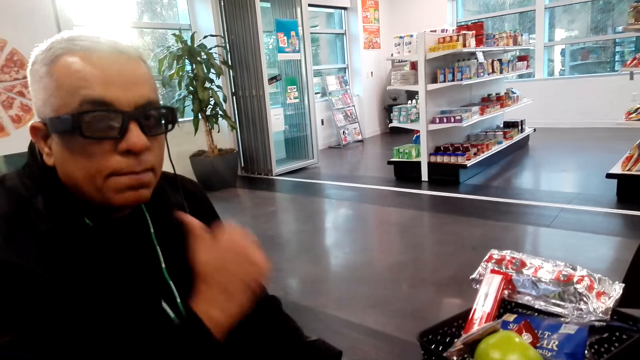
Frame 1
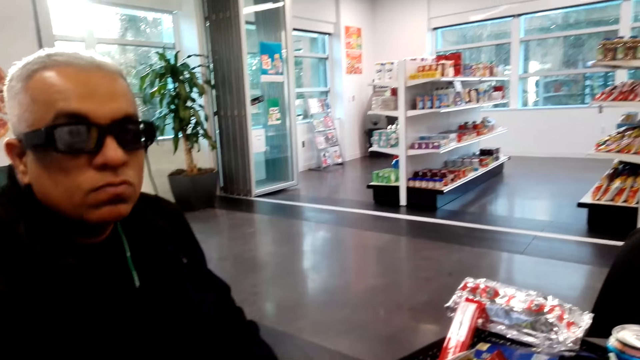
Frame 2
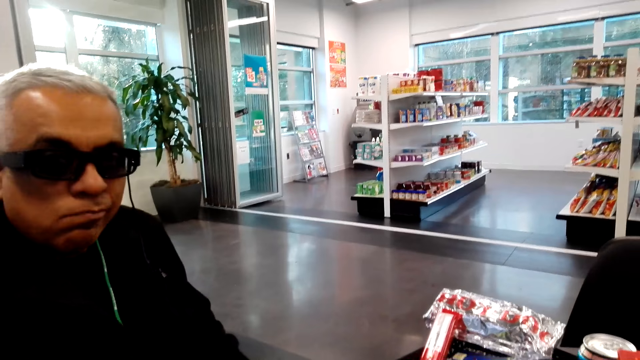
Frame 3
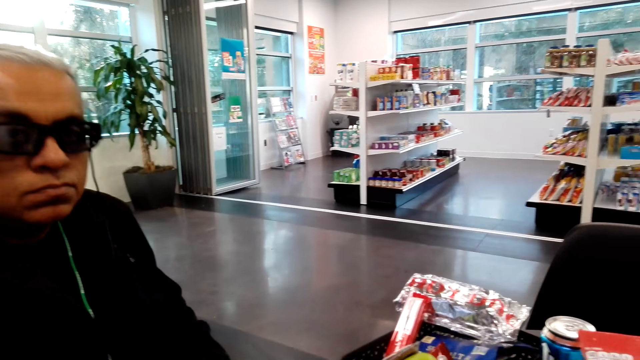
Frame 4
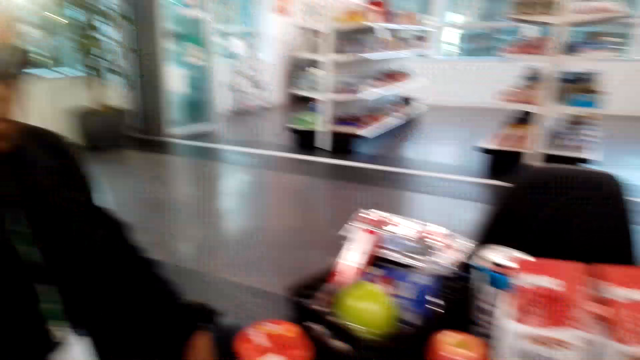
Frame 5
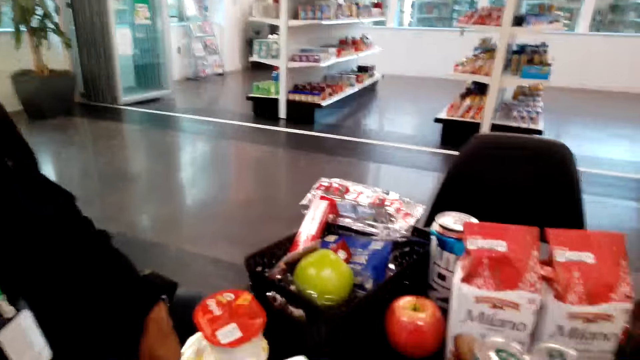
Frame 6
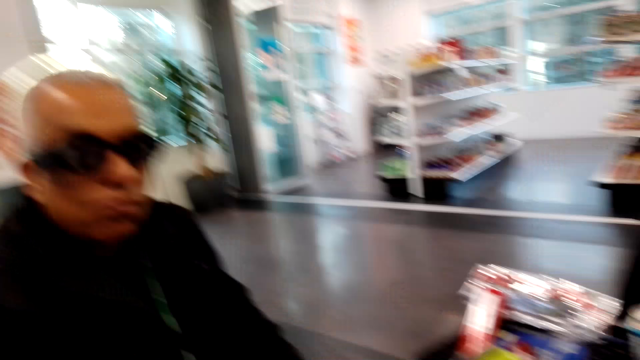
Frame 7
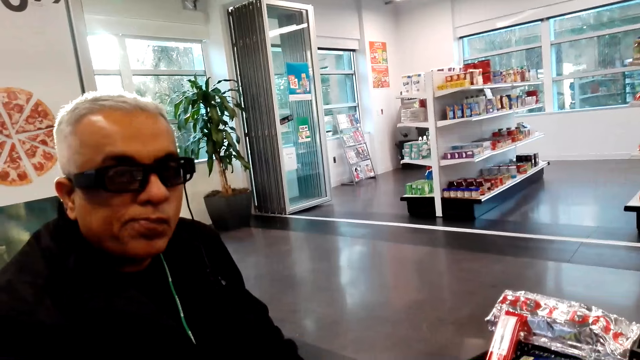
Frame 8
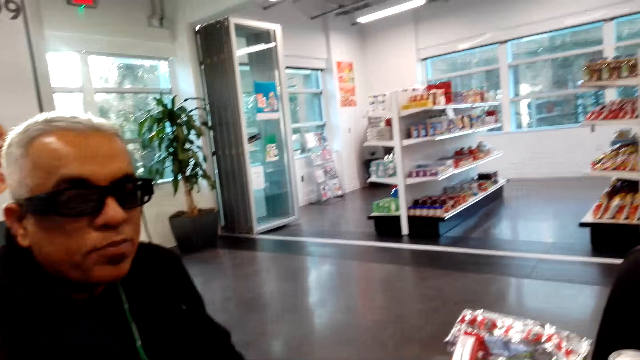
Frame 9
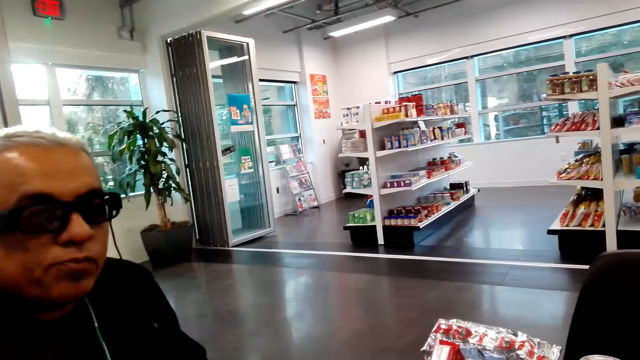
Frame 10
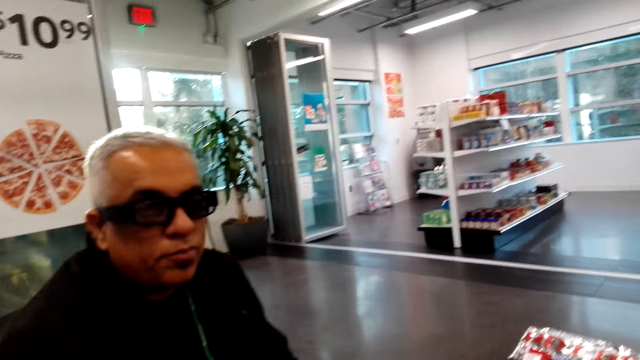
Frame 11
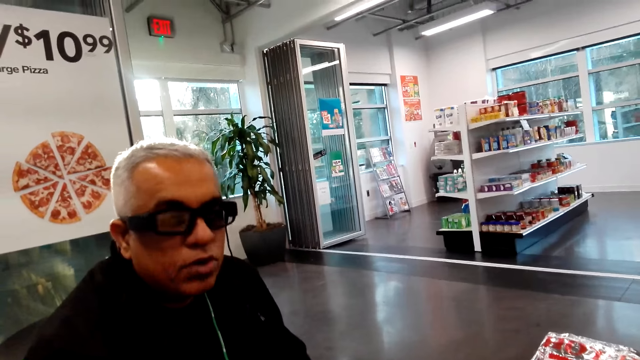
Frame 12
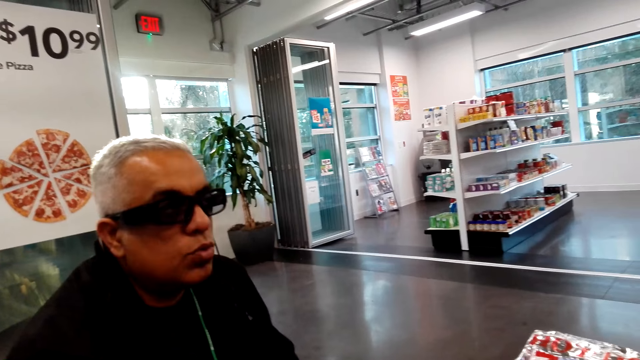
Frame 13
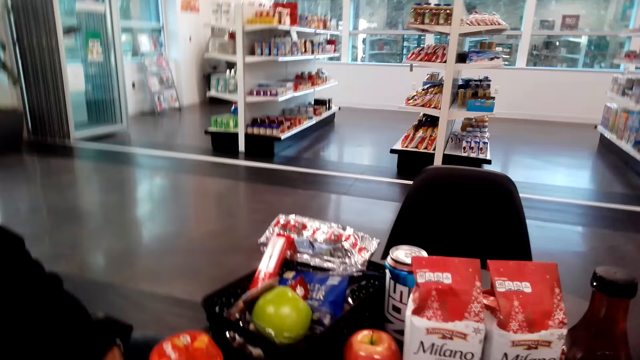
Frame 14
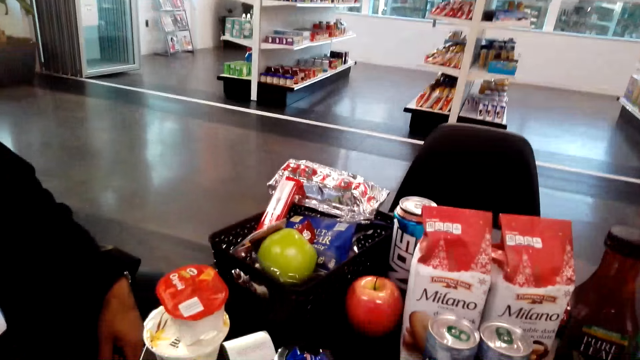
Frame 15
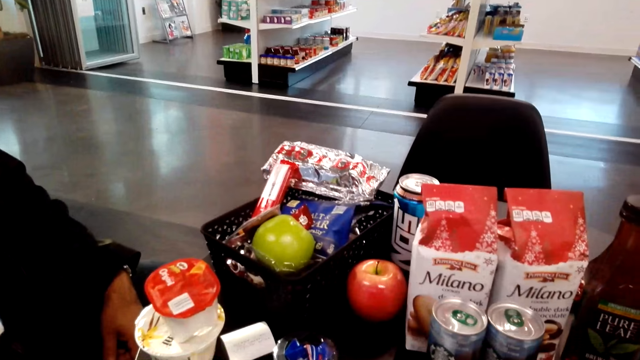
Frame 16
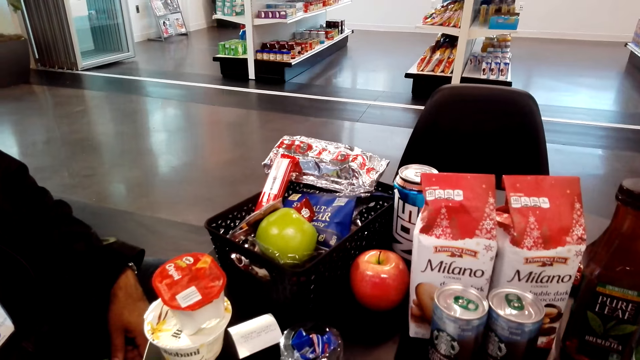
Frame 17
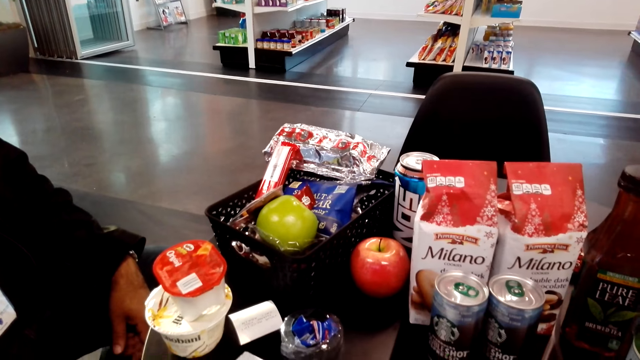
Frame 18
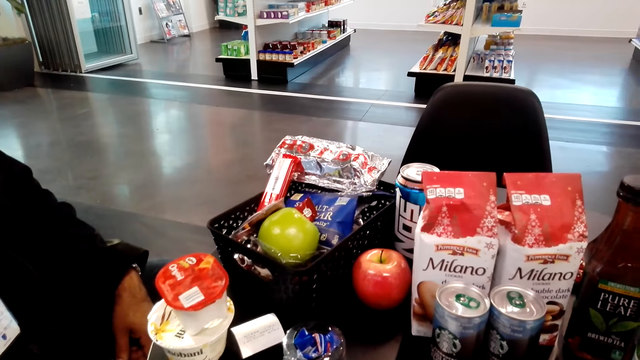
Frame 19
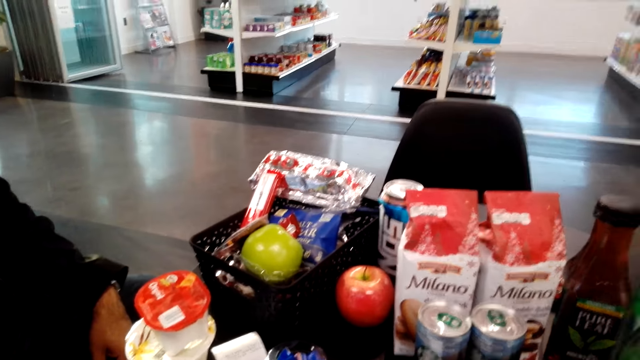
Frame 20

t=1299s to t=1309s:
The camera wearer looks around.

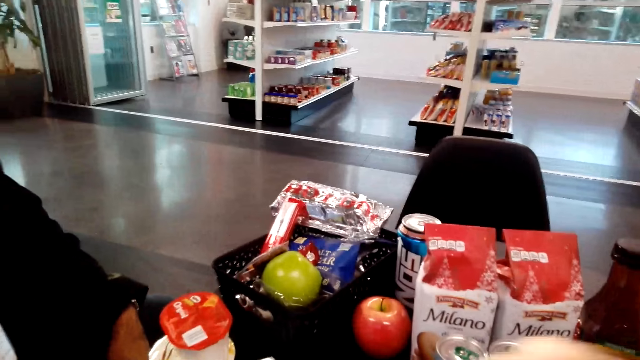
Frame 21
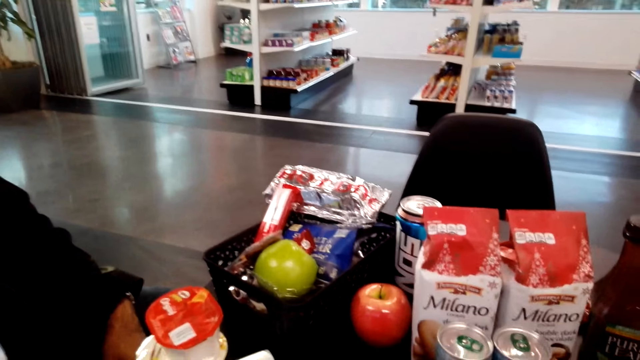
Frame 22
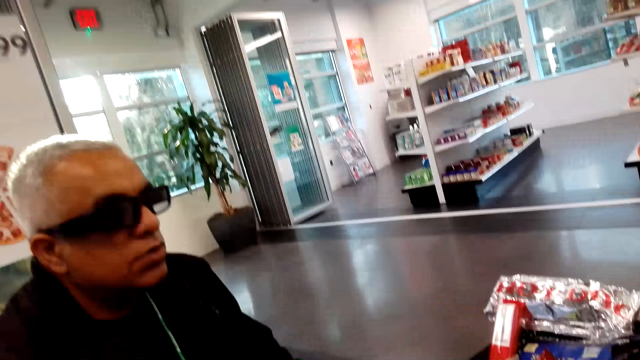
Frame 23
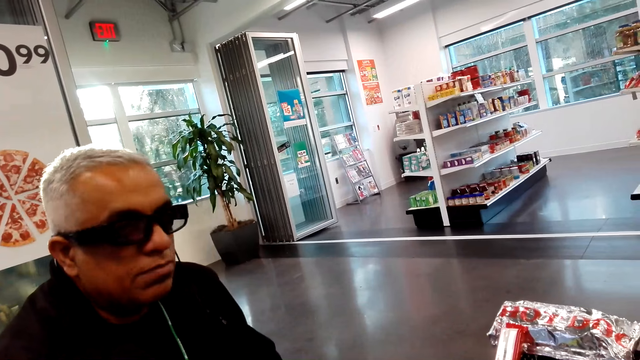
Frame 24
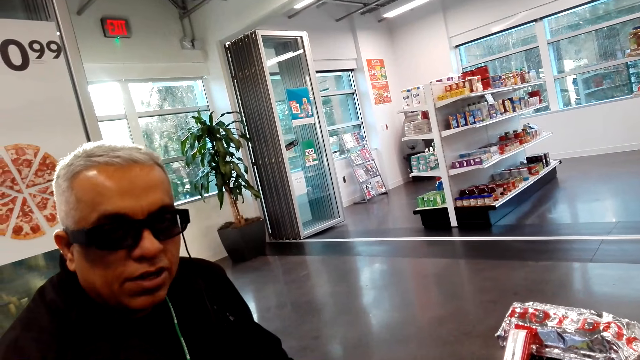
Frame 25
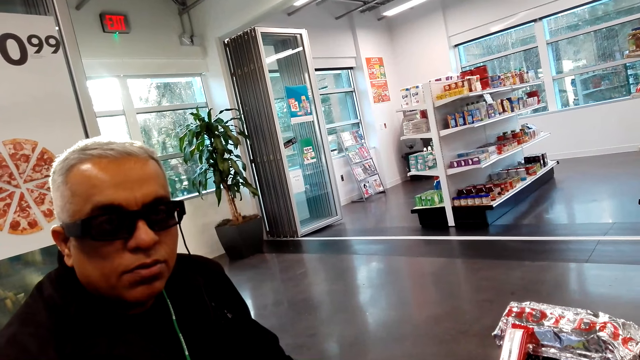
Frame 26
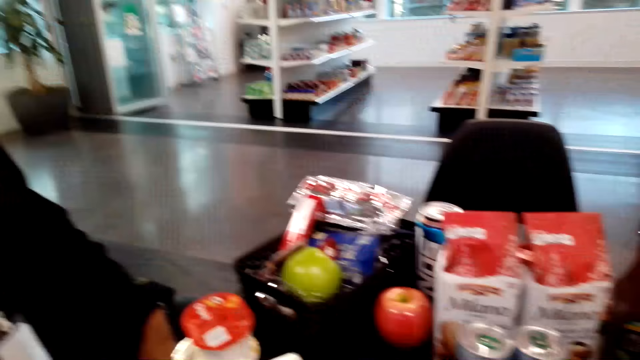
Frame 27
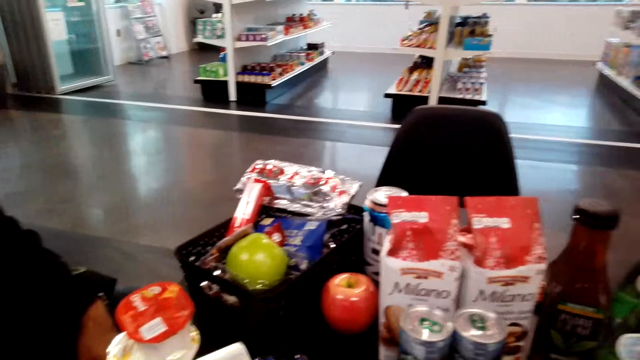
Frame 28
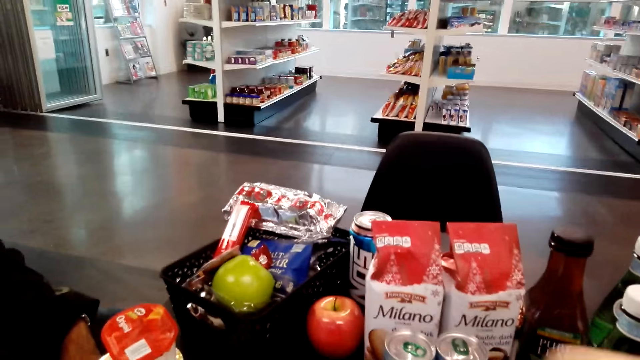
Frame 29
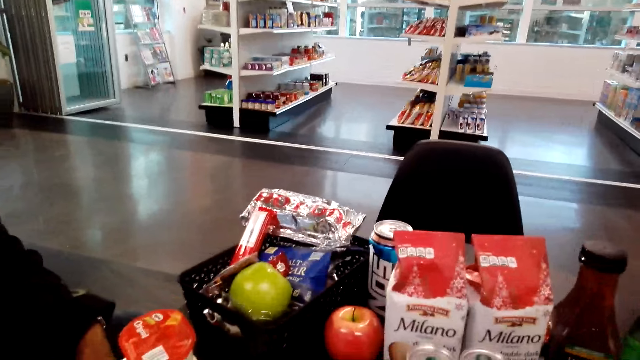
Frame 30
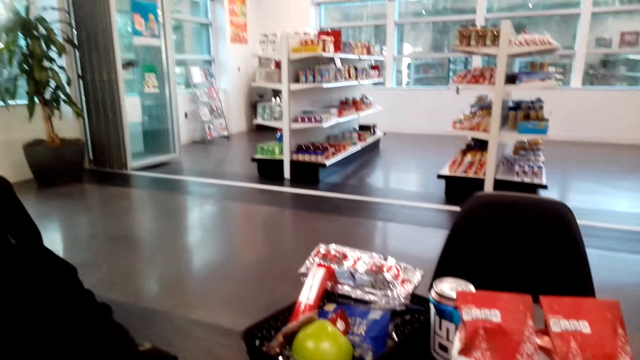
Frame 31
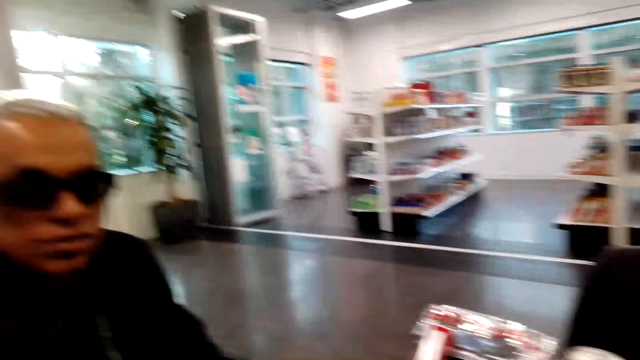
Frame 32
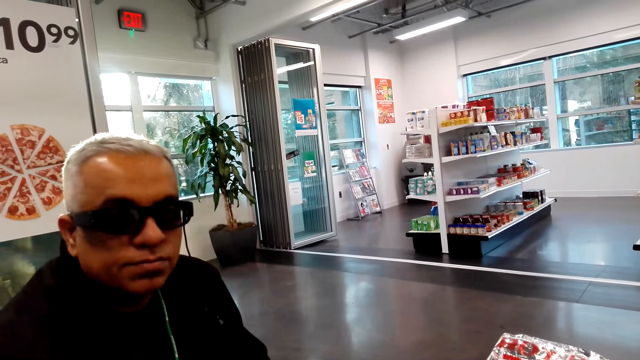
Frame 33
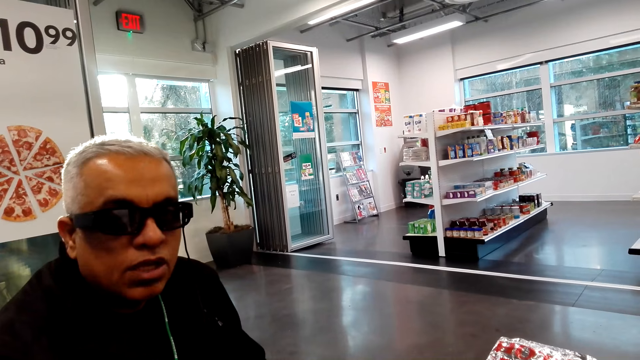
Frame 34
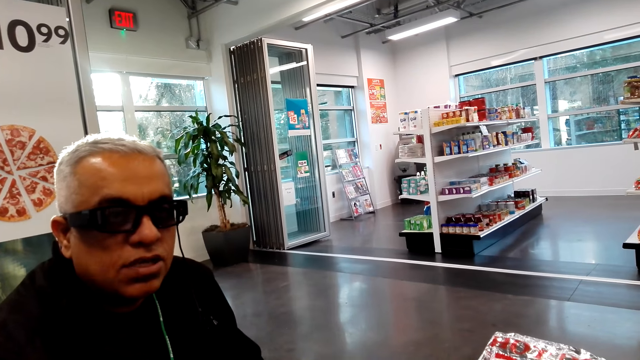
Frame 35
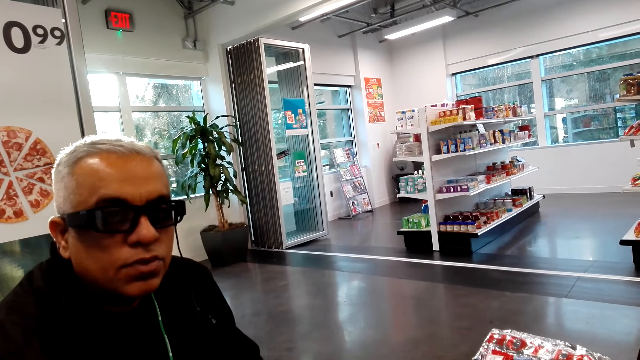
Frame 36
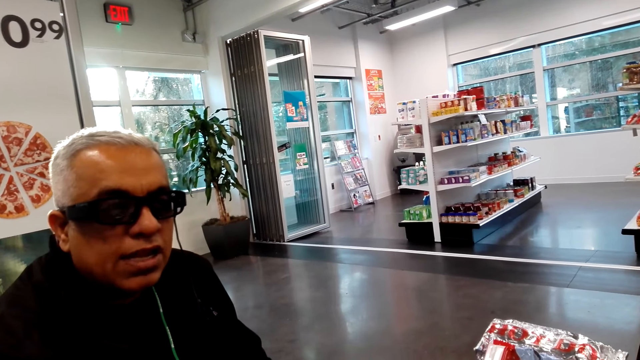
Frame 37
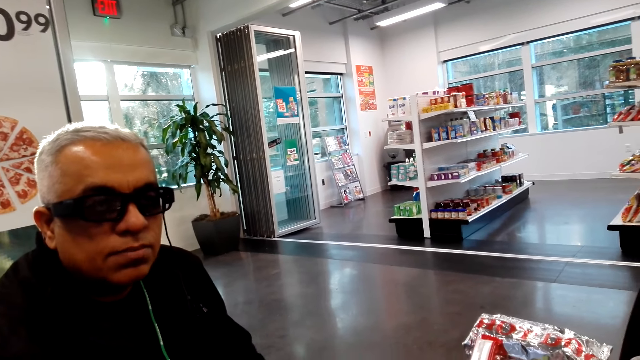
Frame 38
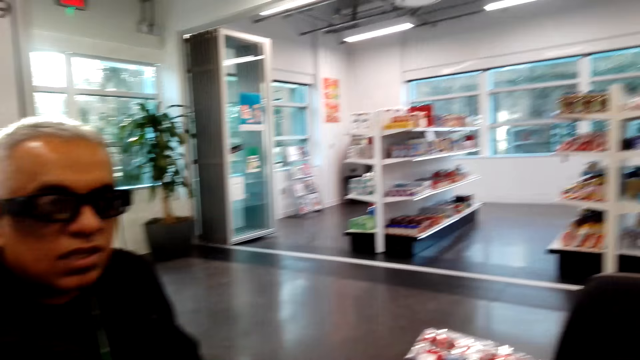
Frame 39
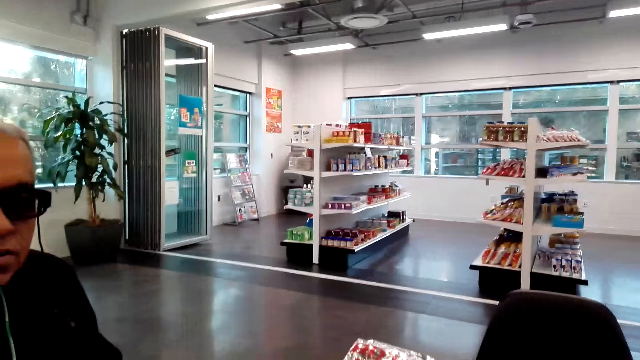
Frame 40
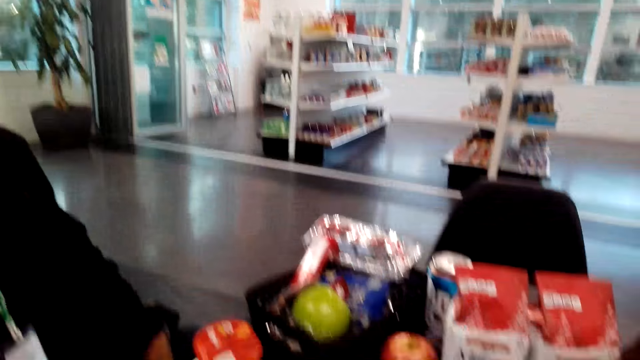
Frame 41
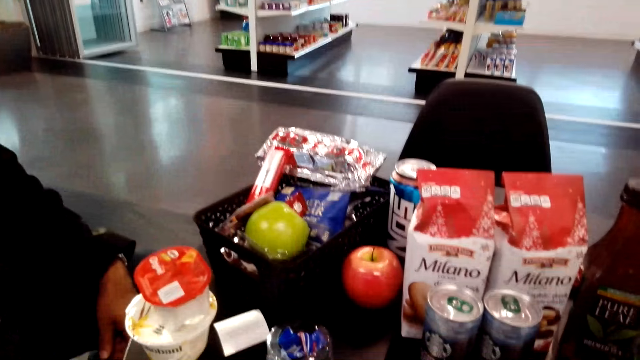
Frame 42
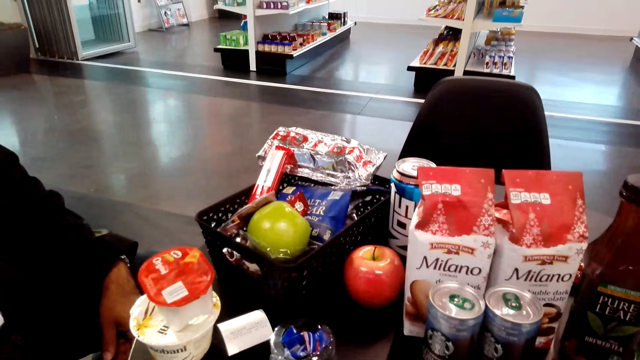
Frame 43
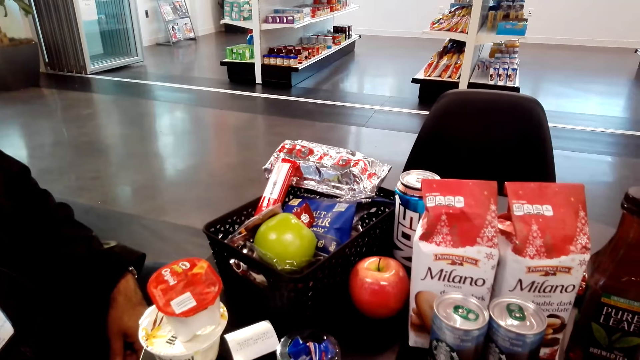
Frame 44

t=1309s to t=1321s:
The camera wearer talks to a man. They look around. They talk to the man.
